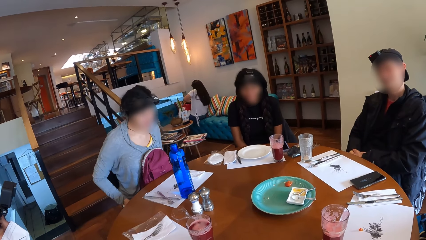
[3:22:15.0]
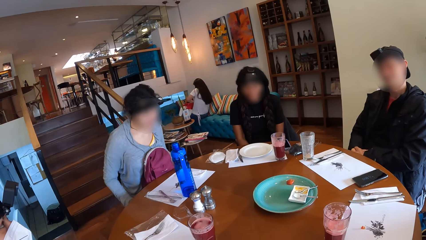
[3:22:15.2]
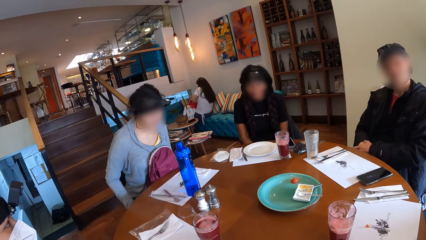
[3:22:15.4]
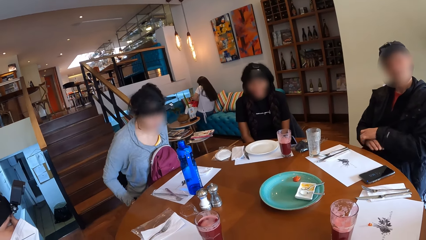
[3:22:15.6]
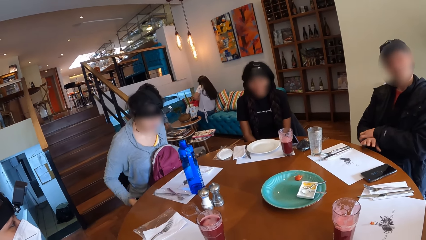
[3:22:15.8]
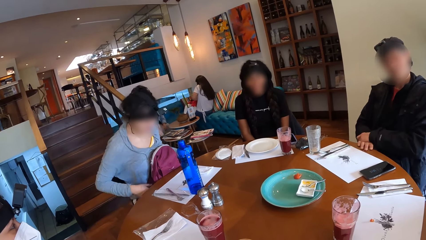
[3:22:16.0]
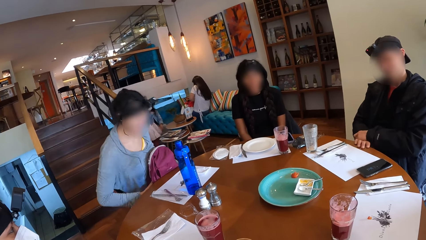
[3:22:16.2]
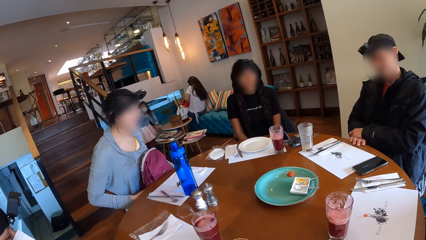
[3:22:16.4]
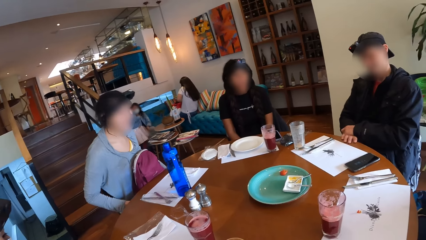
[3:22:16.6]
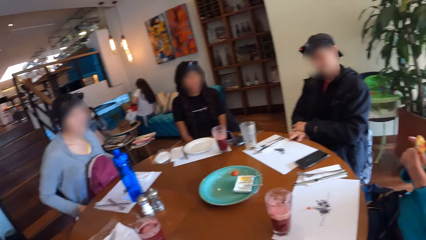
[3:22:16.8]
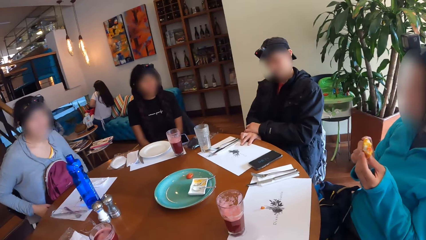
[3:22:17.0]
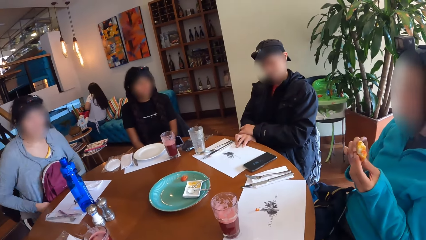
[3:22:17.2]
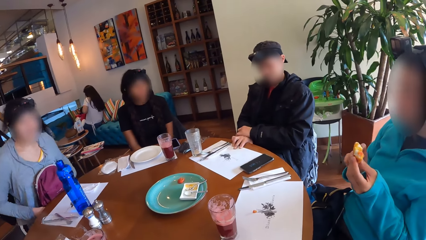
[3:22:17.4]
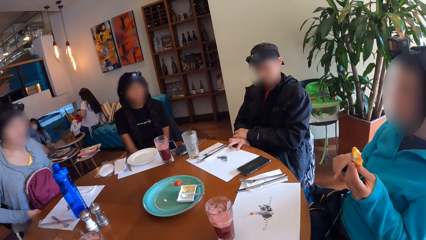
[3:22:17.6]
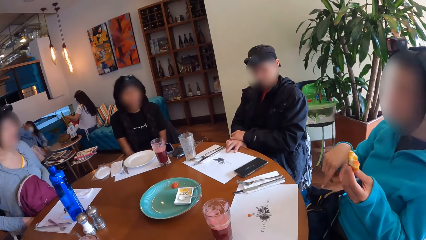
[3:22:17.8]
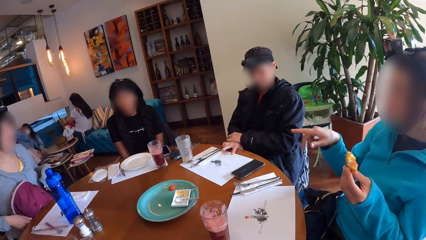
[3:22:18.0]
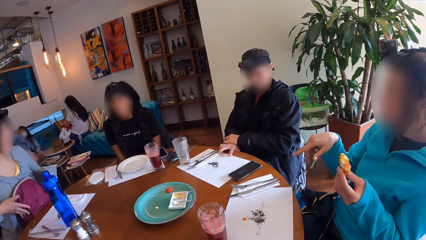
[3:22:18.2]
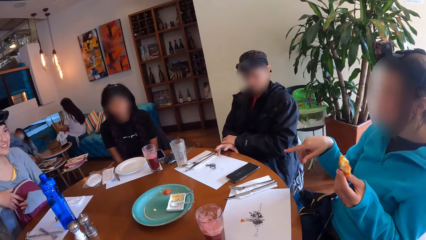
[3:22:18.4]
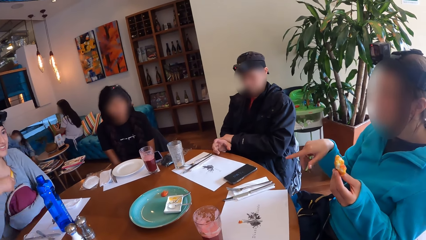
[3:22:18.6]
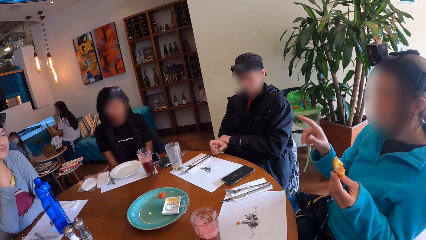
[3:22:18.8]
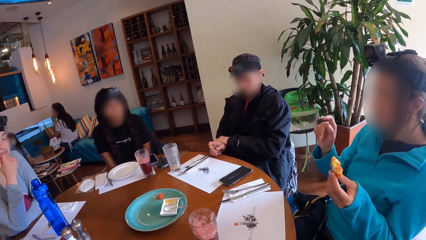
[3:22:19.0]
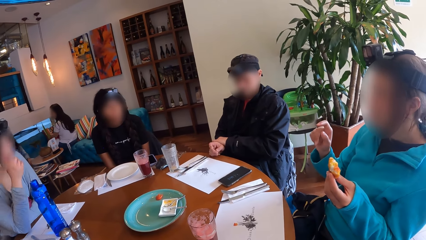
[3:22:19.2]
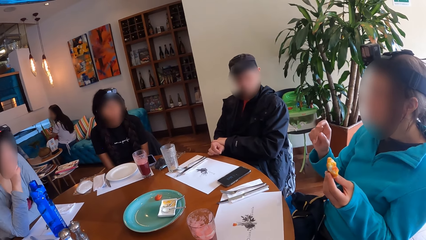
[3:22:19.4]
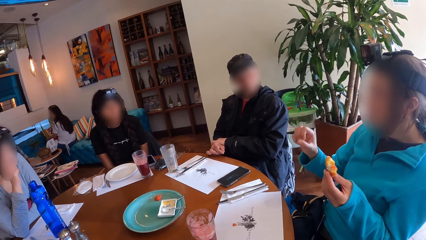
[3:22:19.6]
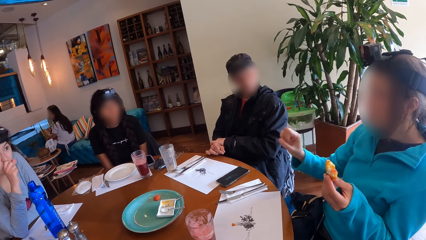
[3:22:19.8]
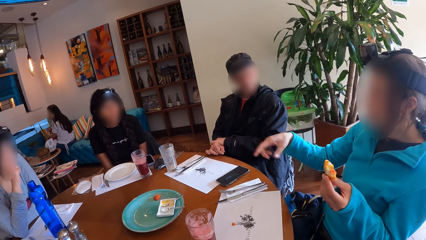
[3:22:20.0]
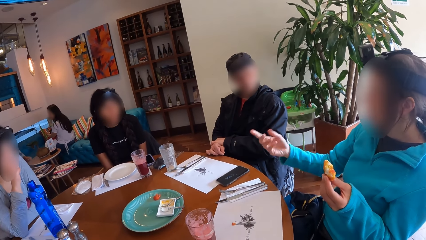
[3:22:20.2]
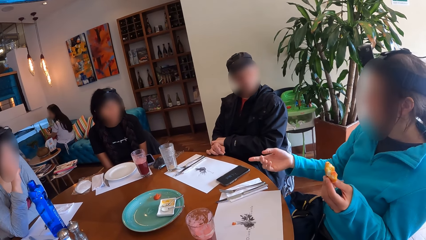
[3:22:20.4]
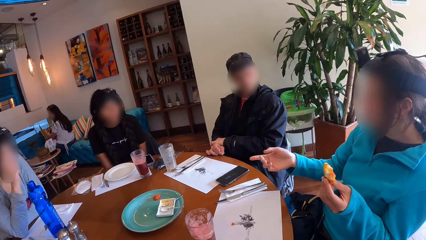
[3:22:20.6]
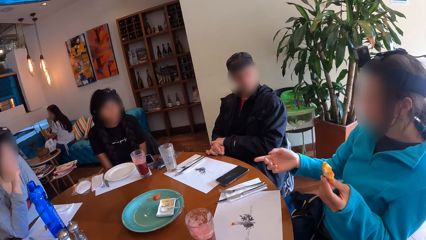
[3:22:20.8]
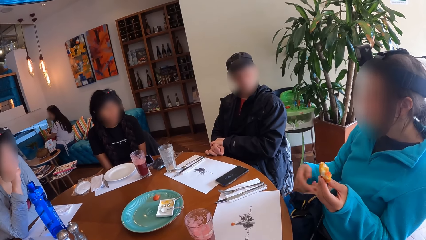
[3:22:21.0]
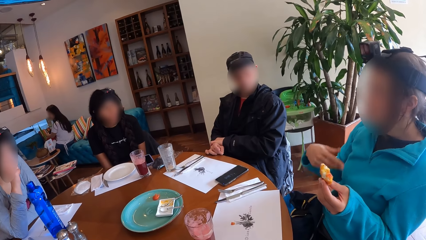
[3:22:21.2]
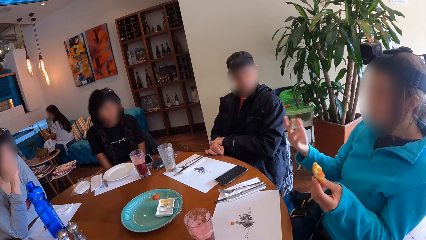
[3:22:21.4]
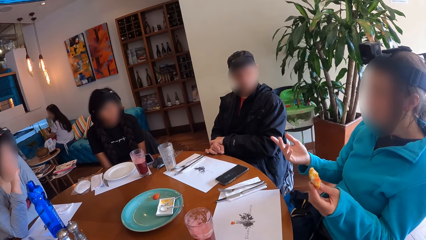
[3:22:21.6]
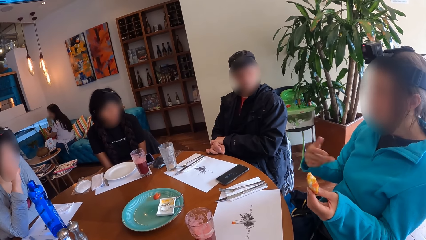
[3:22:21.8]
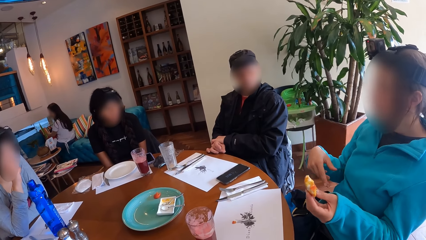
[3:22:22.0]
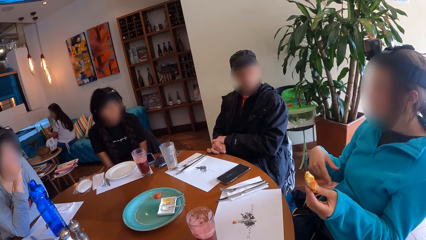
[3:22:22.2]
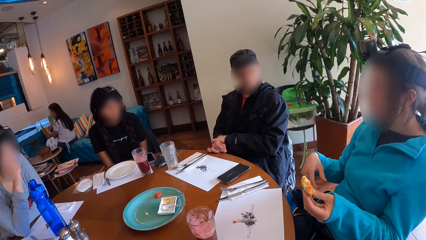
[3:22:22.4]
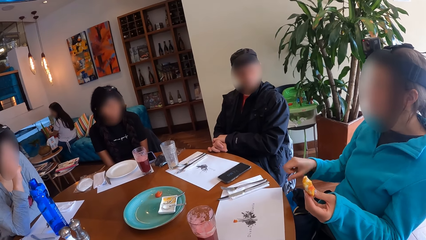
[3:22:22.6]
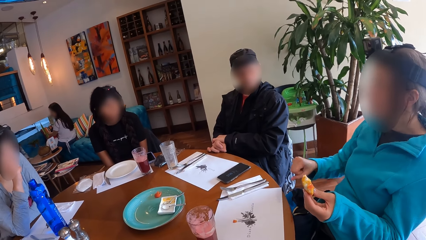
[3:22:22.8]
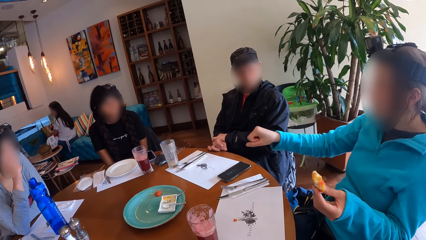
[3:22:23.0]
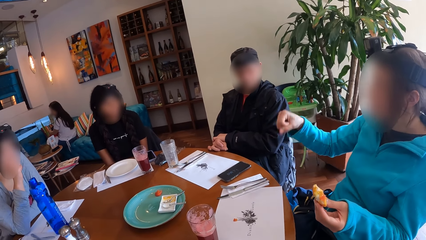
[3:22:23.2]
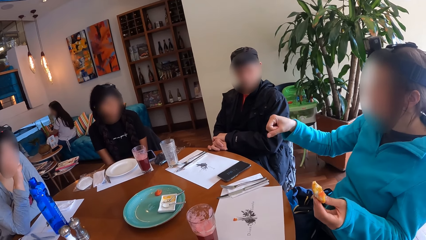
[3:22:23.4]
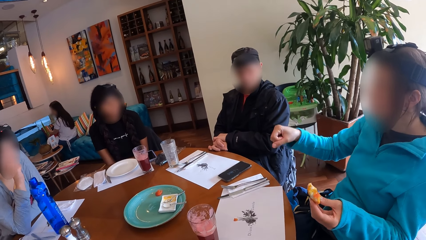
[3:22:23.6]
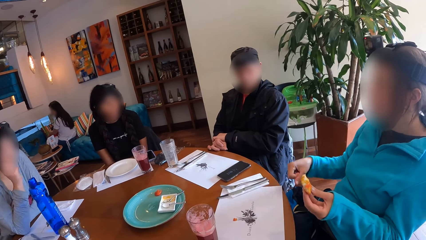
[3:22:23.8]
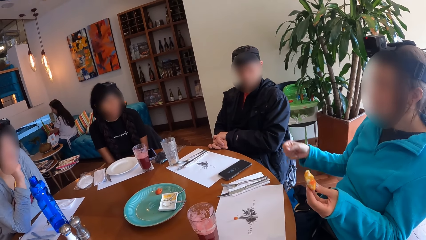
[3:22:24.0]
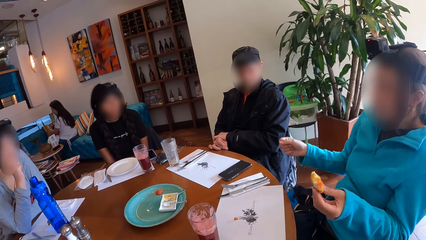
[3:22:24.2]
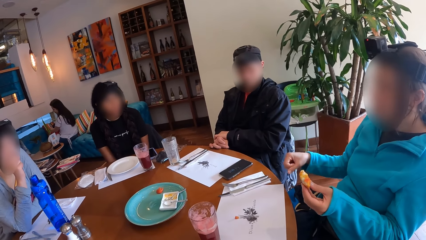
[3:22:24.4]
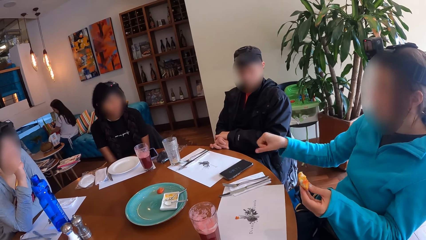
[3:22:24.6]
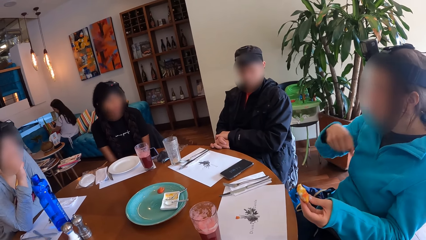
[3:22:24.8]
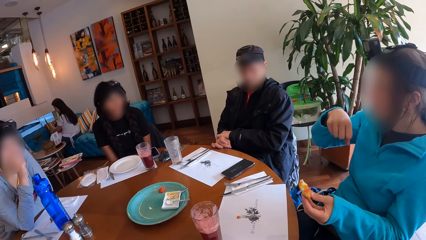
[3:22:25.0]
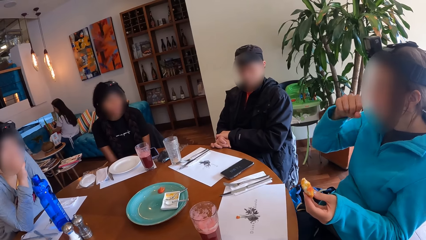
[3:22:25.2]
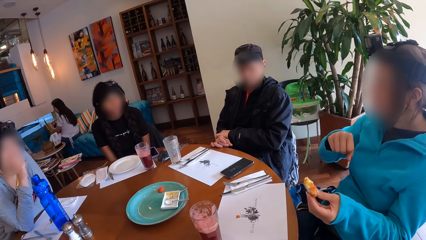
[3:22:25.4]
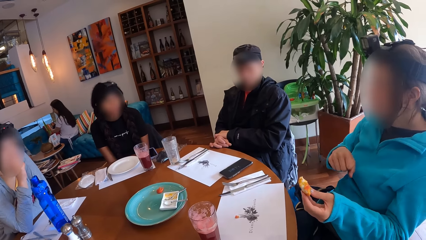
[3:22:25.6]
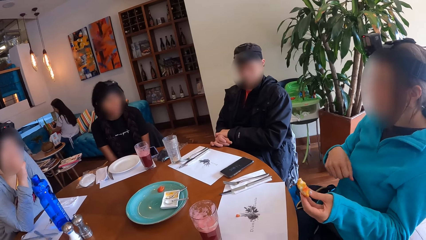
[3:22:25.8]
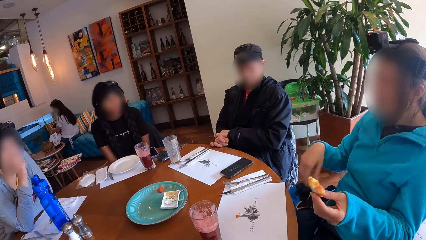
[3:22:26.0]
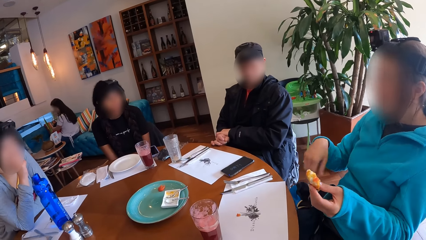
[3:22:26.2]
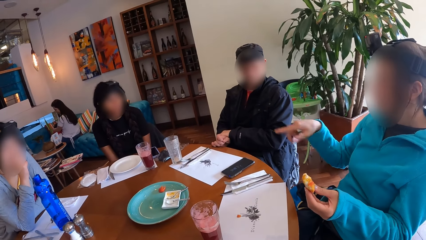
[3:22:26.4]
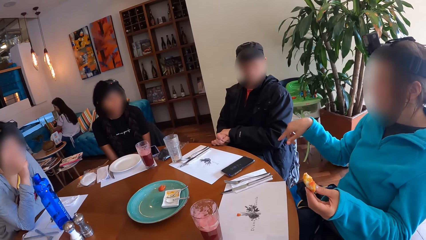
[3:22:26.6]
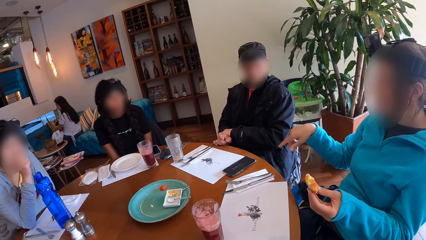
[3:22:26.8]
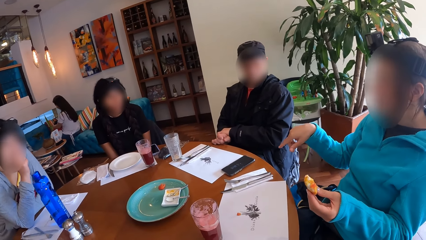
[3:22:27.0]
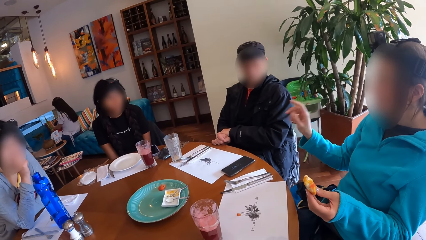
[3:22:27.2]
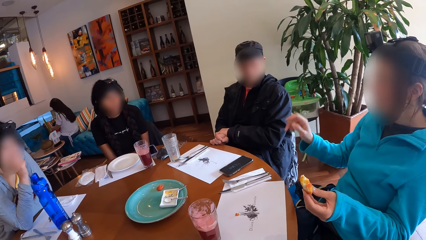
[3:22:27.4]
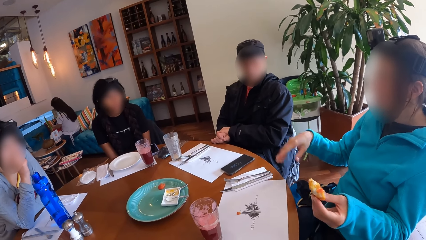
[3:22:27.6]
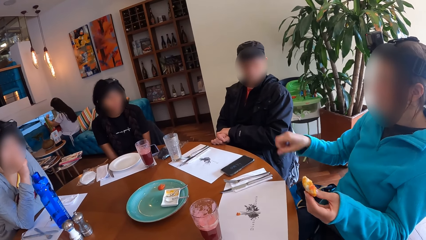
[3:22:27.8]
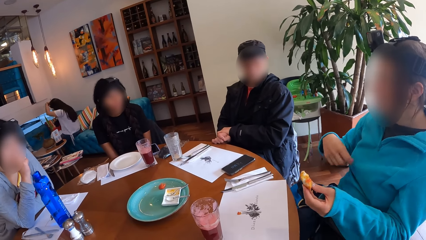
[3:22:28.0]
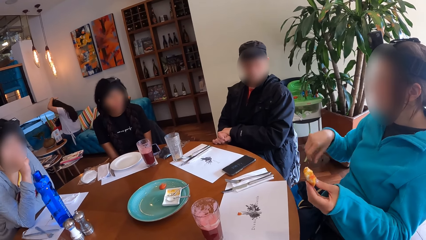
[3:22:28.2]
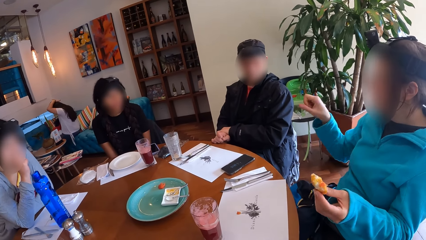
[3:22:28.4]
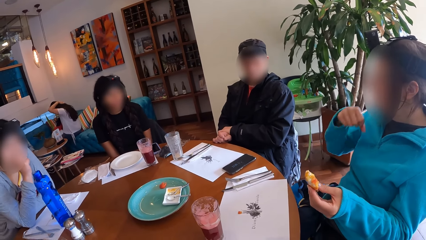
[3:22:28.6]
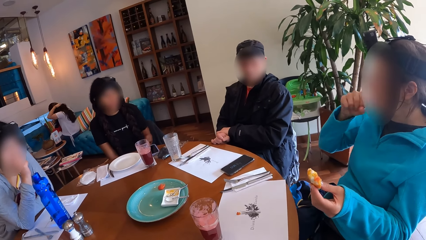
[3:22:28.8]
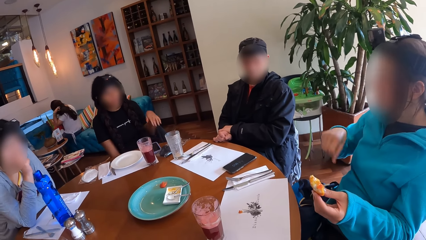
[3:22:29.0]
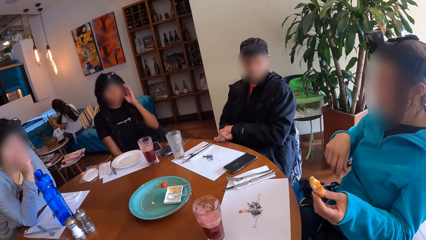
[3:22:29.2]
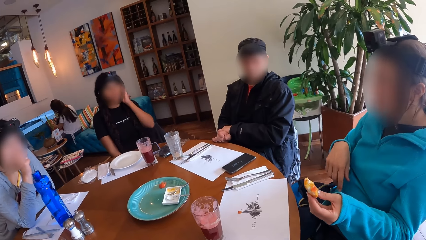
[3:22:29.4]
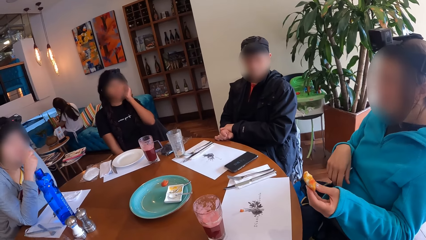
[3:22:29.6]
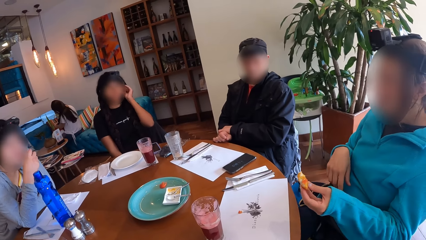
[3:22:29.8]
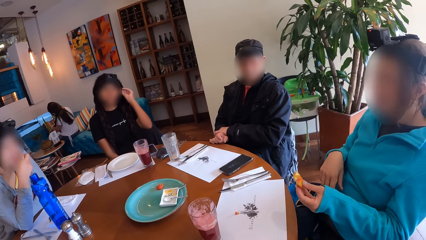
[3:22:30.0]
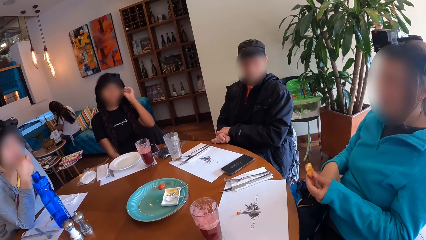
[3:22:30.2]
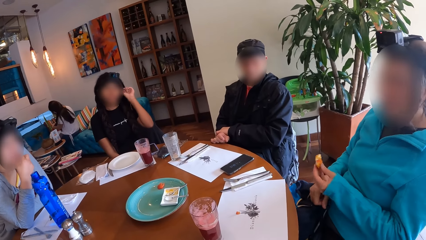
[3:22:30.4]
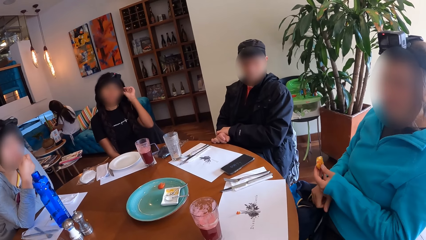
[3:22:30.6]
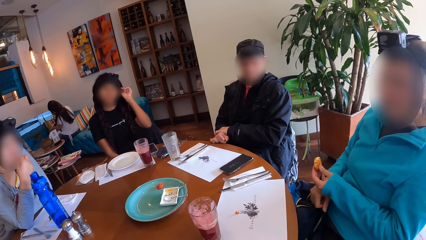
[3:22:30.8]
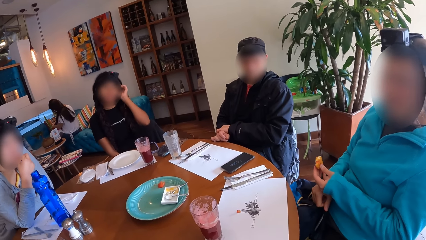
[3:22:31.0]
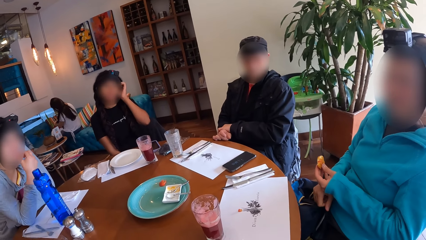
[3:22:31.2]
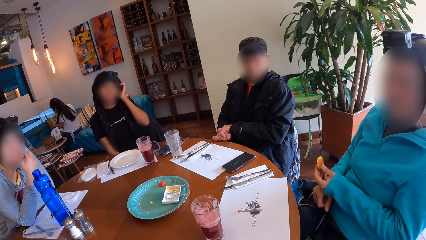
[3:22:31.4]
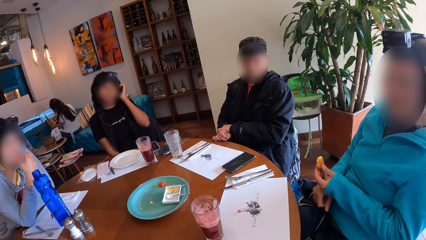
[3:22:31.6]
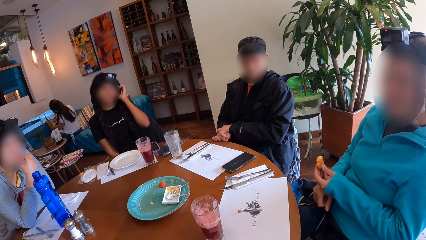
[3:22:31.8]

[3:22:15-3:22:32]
A woman interacts with the group of people and gesticulates with her right hand. The camera wearer stares at a lady as she explains something with gestures. Another woman interacts with the first woman.
